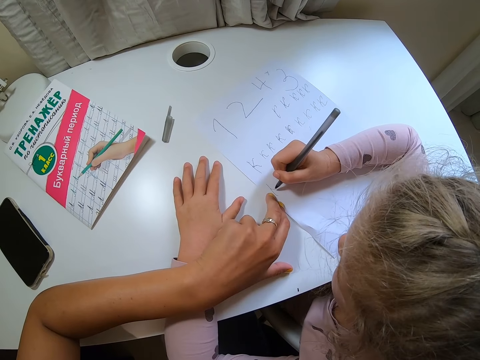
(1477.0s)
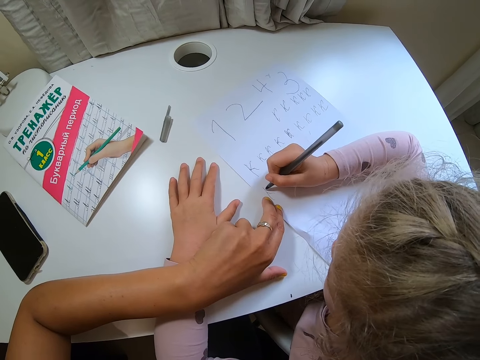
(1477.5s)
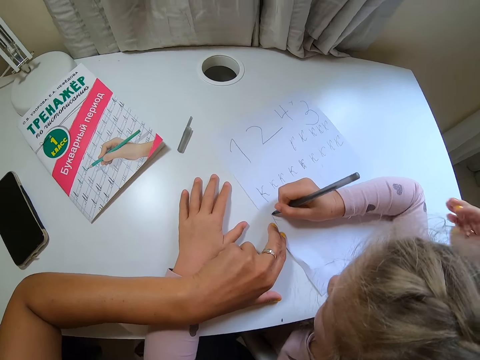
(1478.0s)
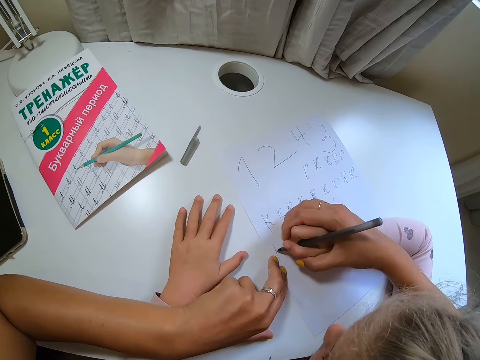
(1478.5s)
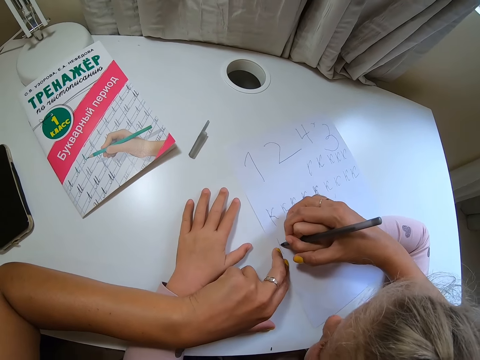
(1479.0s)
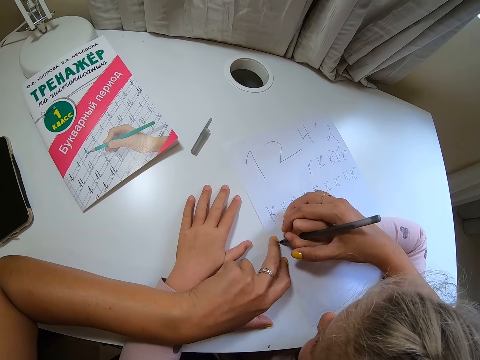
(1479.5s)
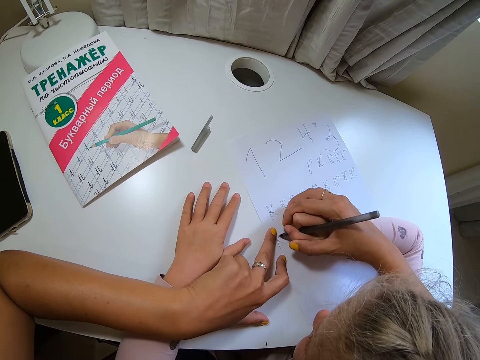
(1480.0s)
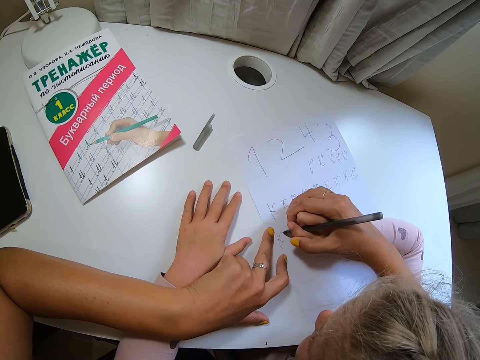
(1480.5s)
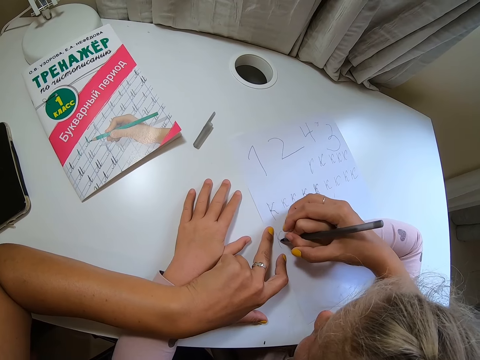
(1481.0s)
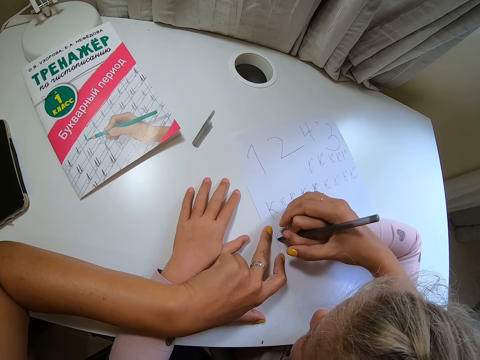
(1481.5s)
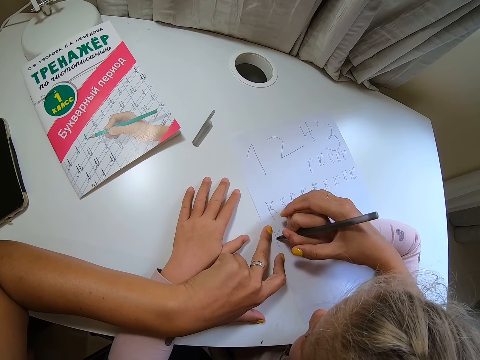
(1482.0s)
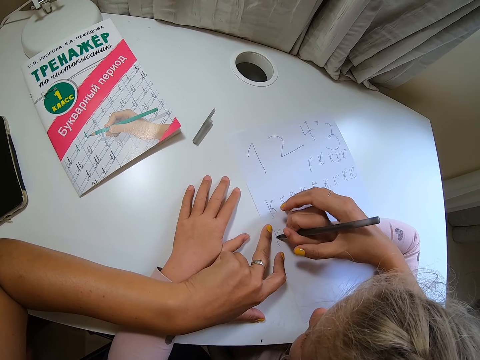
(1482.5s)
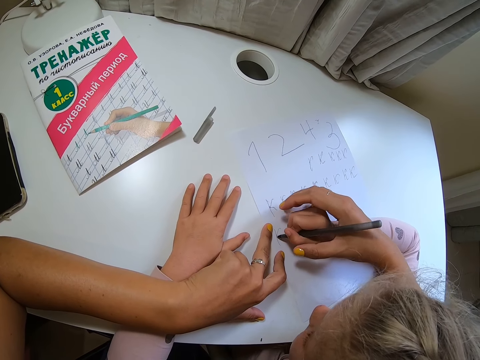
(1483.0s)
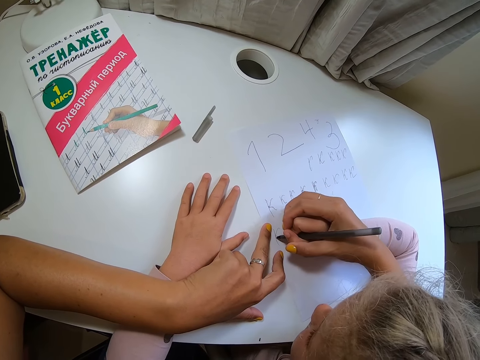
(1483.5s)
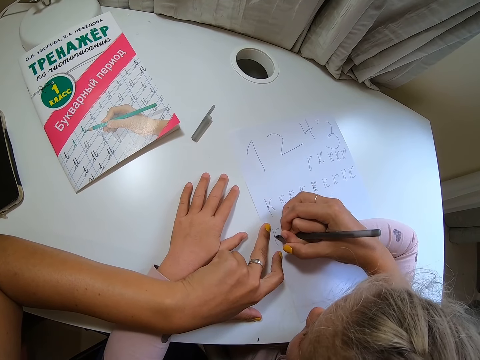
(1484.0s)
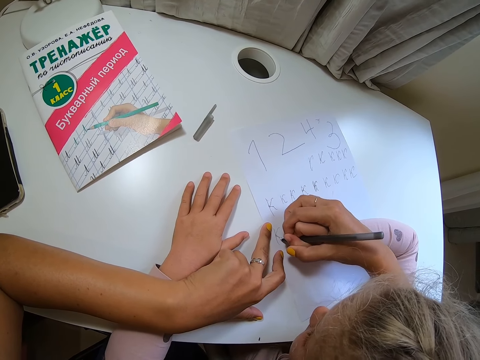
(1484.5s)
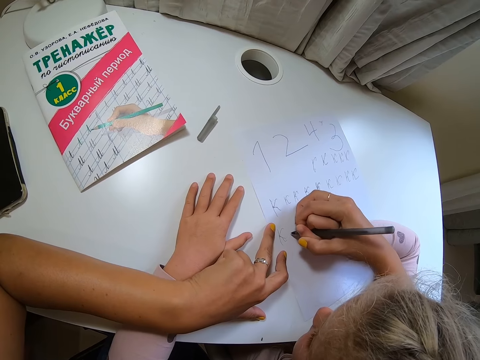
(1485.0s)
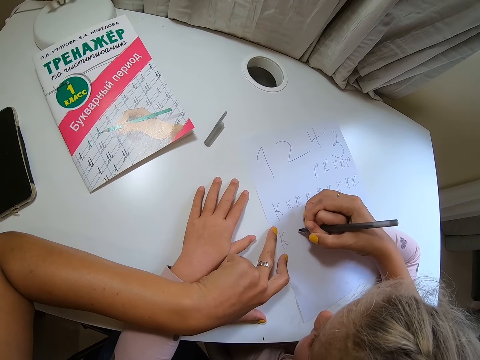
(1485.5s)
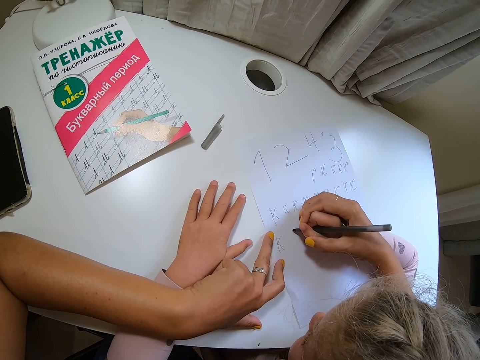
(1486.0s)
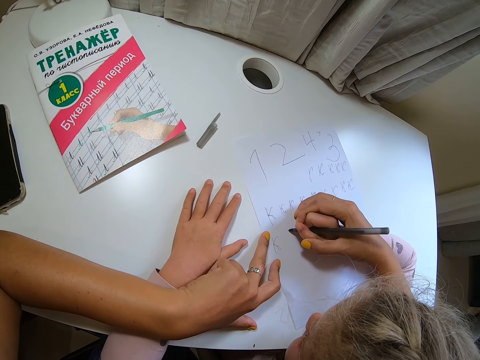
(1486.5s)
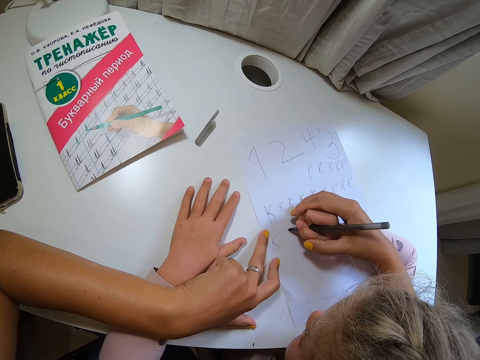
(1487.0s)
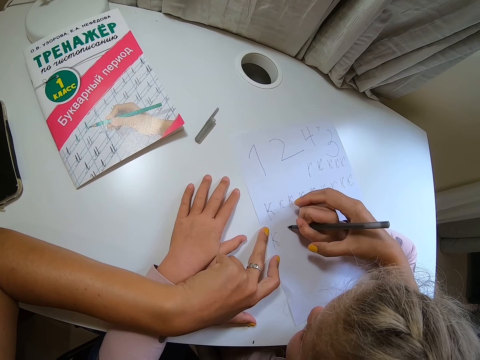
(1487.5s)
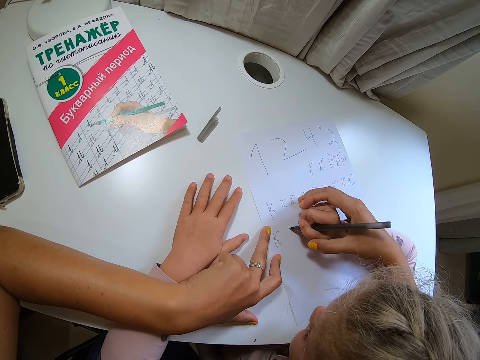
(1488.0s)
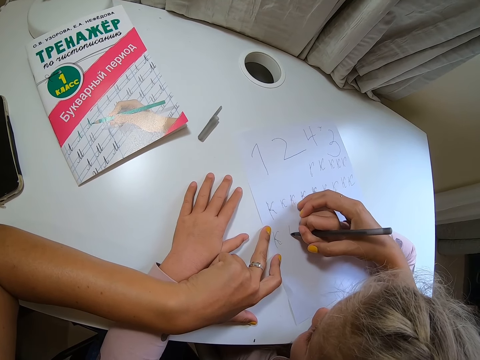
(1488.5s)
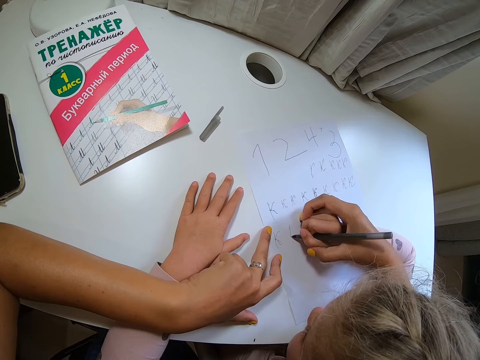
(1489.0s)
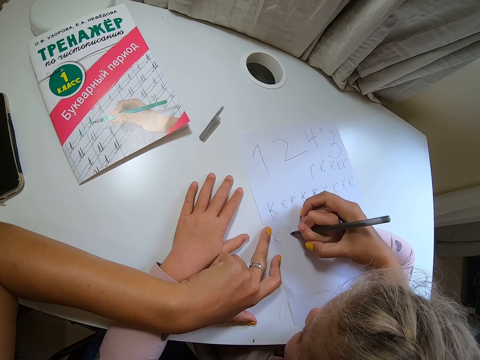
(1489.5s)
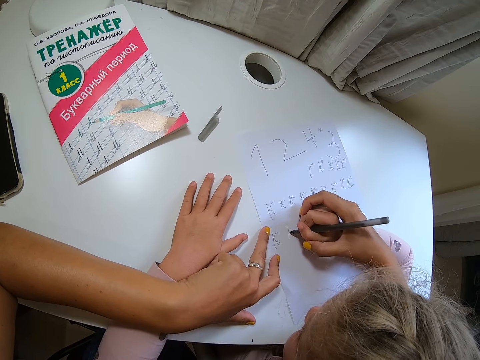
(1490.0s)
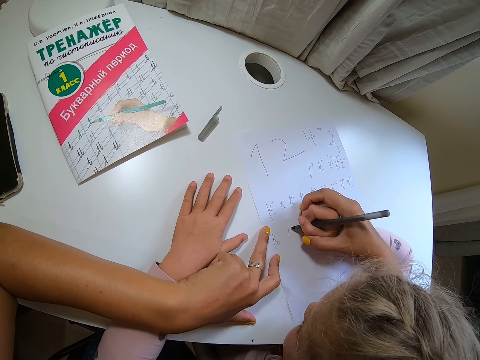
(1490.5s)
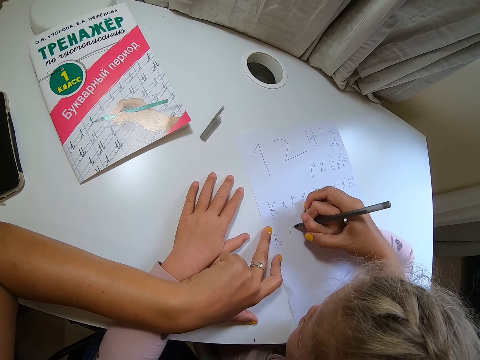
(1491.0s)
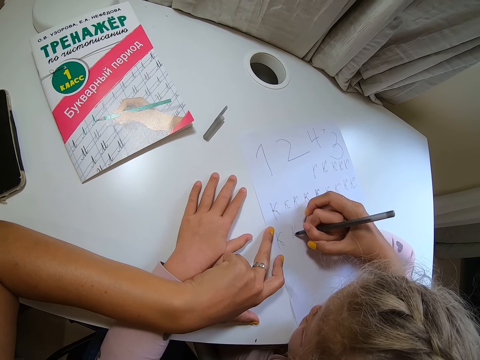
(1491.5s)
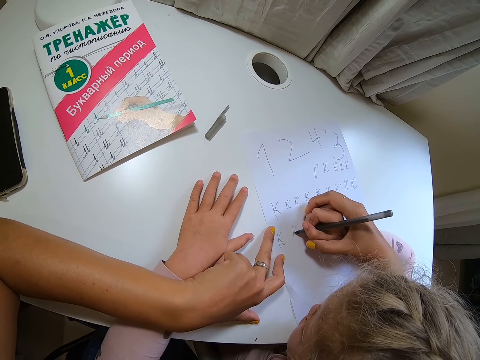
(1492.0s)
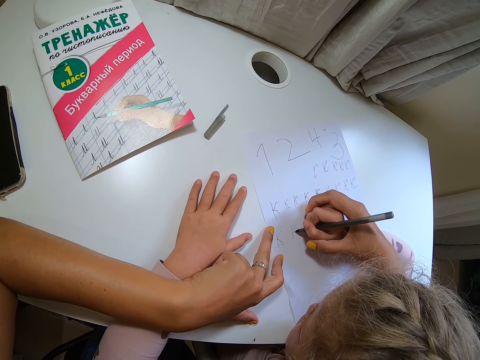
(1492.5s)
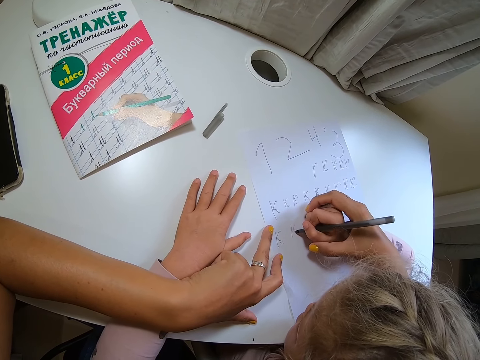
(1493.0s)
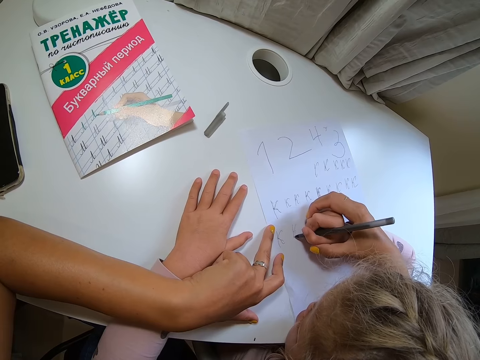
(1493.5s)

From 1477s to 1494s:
The camera wearer holds the child's hand. They move the hand away. They hold the child's hand. The child writes on a book.

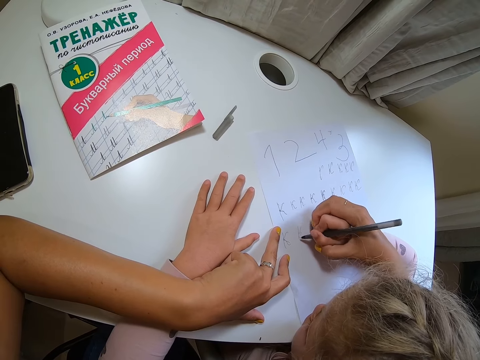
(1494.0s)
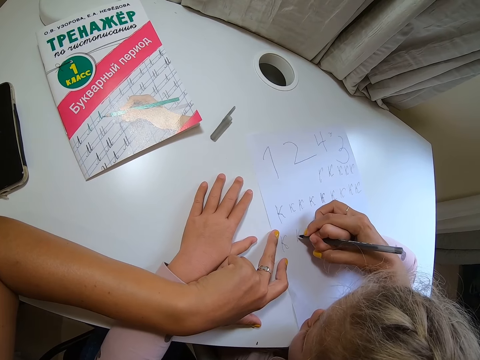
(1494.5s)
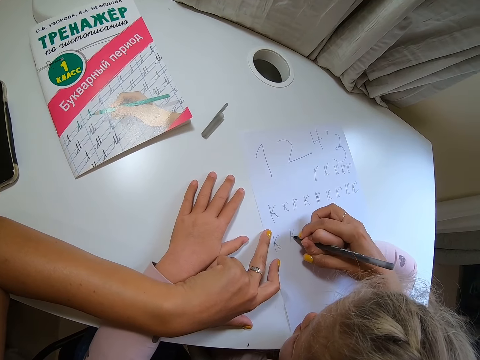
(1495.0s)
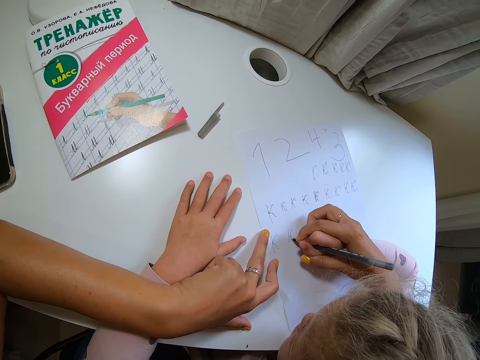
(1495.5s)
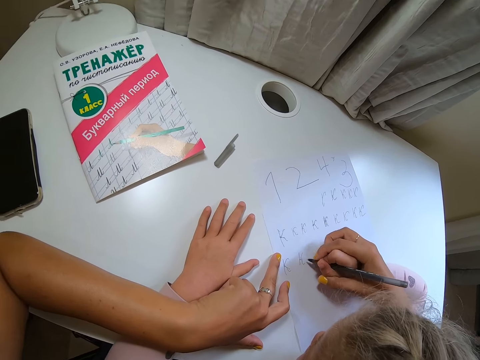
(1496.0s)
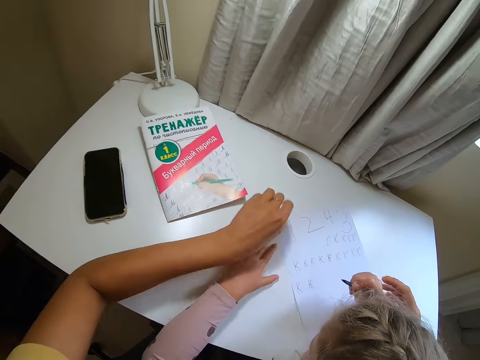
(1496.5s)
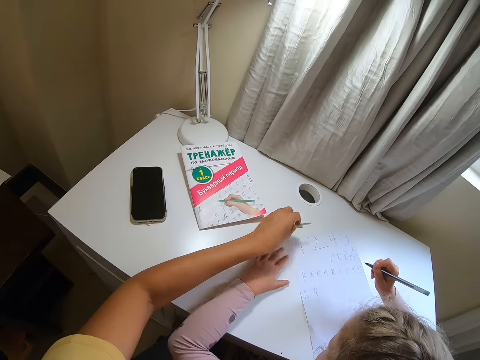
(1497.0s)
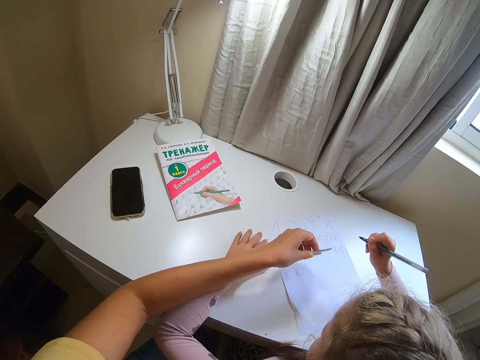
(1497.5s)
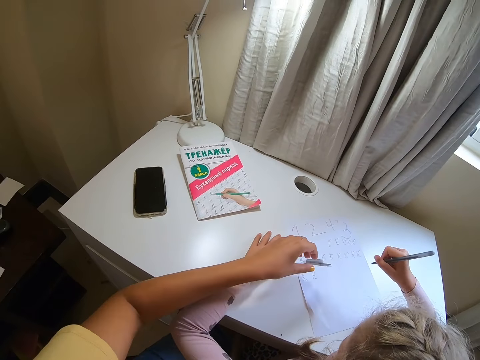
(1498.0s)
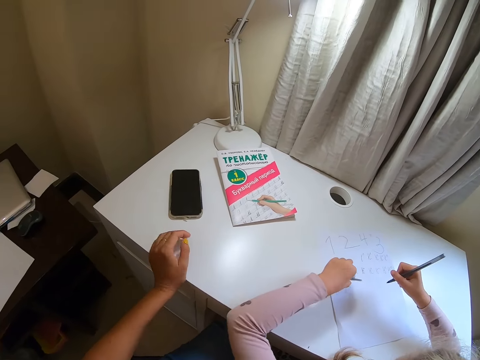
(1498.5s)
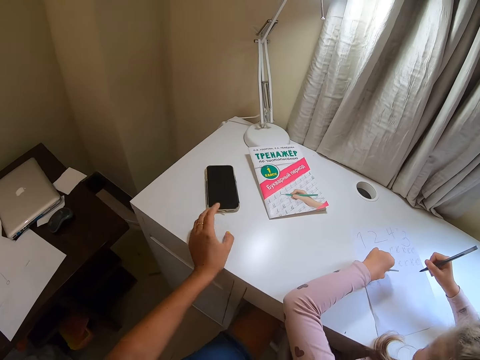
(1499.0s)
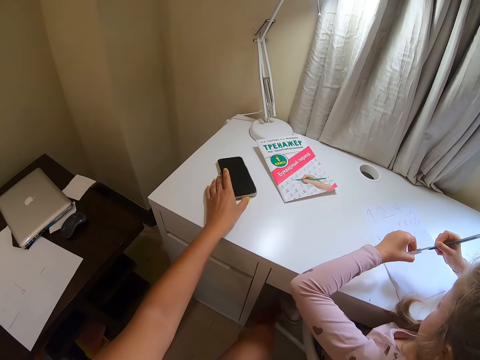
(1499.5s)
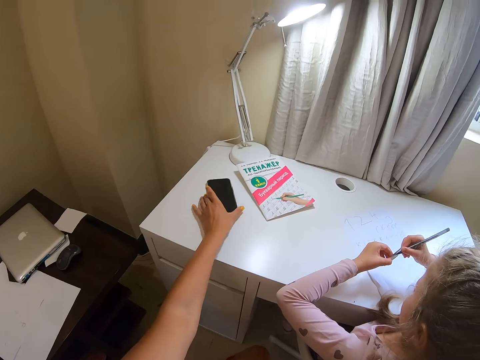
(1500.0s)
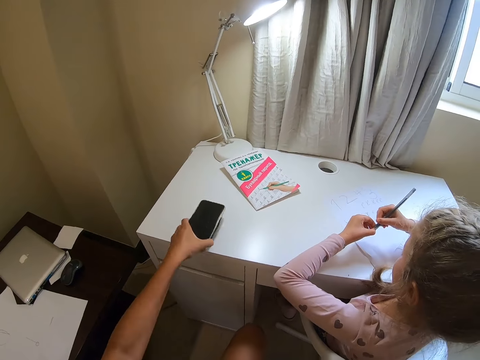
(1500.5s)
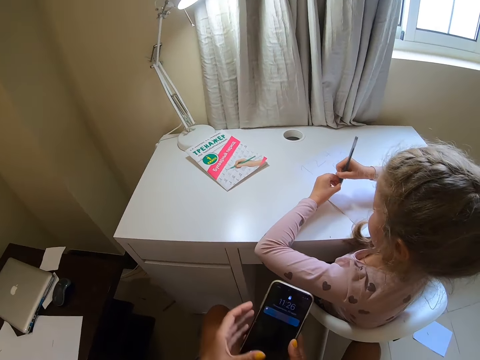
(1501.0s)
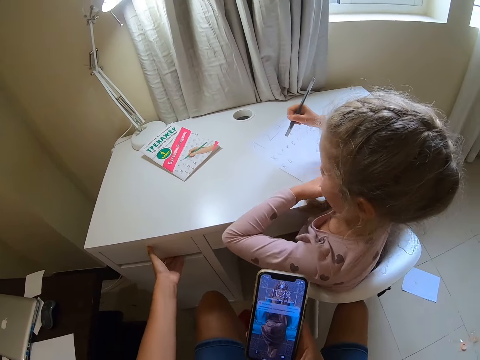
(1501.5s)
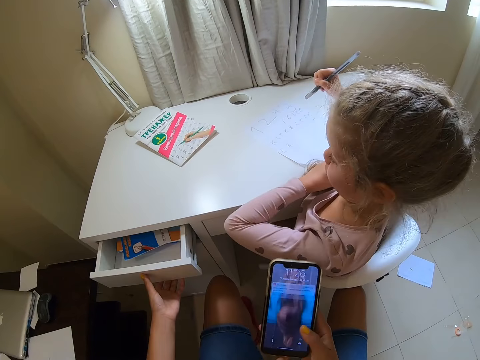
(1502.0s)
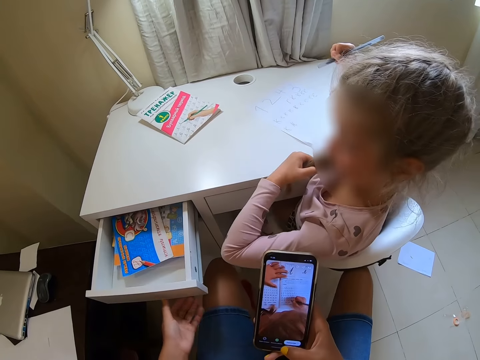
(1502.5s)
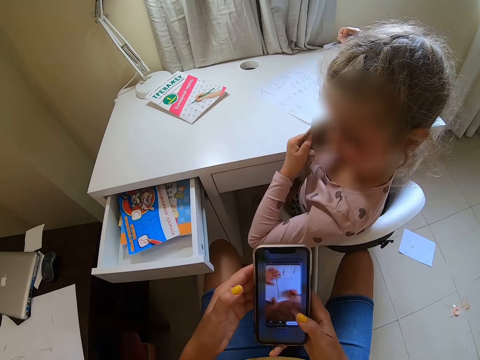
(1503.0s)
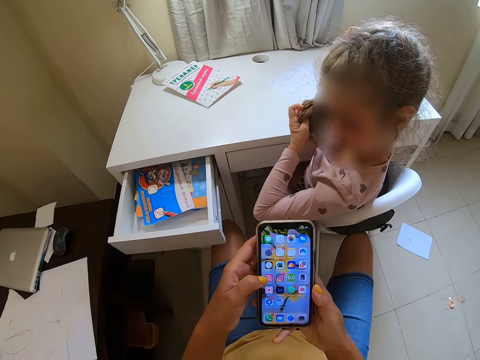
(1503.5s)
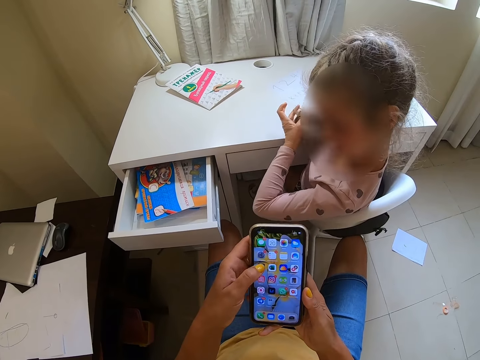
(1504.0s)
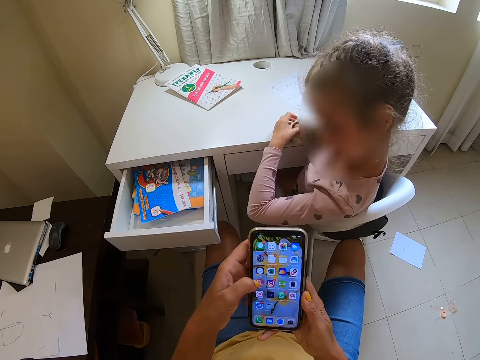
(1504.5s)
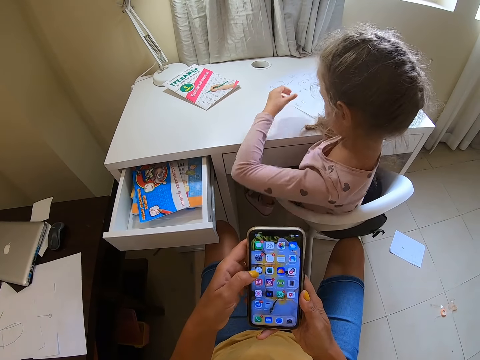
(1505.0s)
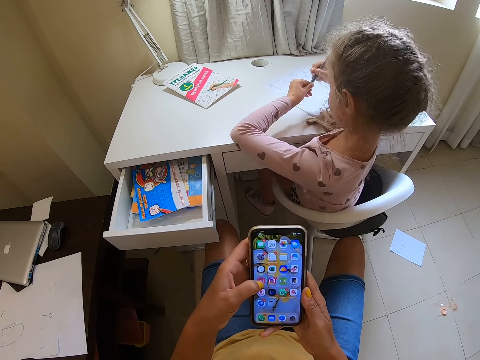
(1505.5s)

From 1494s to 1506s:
The camera wearer moves the hand away. The child lifts a pen. The camera wearer picks a pen clip from the table, places the pen clip on paper and holds the desk. The child picks the pen clip from the table. The camera wearer picks up a phone. The child covers the pen. The camera wearer holds the phone and opens a drawer. The child touches her hair. The camera wearer scrolls the phone. They operate the phone. The child turns her head. The camera wearer operates the phone again. They tap the phone.
